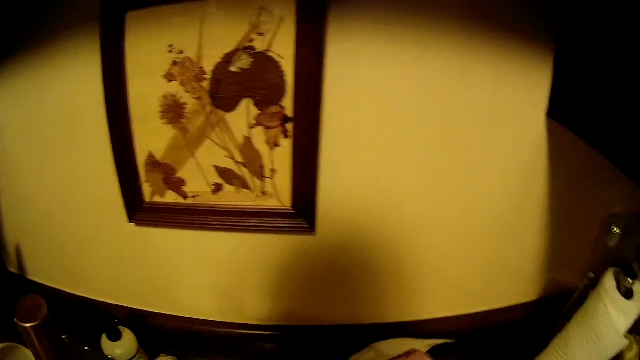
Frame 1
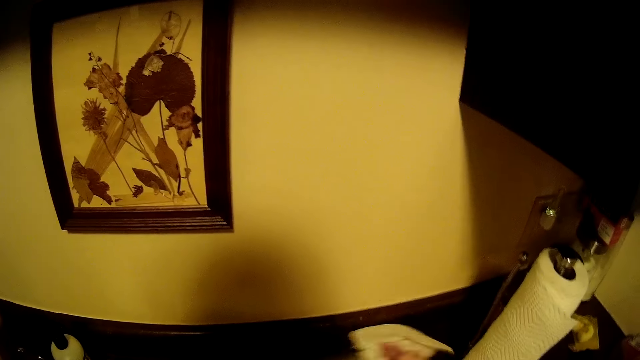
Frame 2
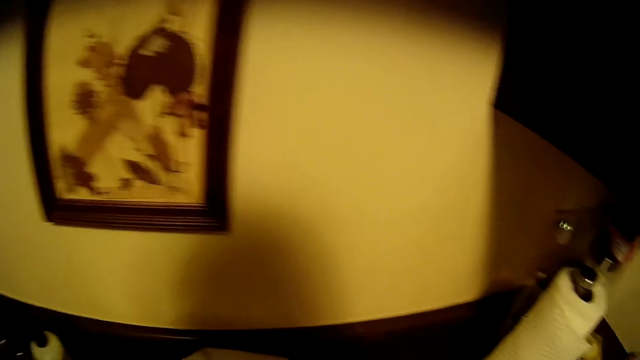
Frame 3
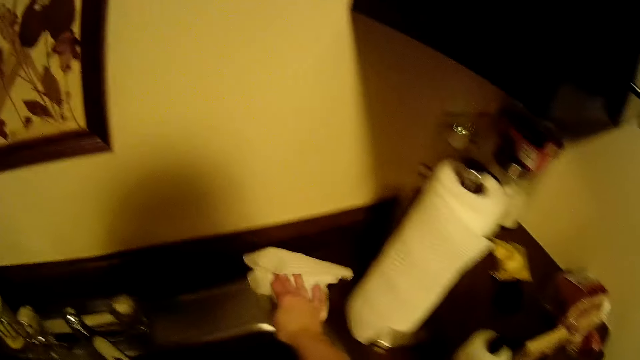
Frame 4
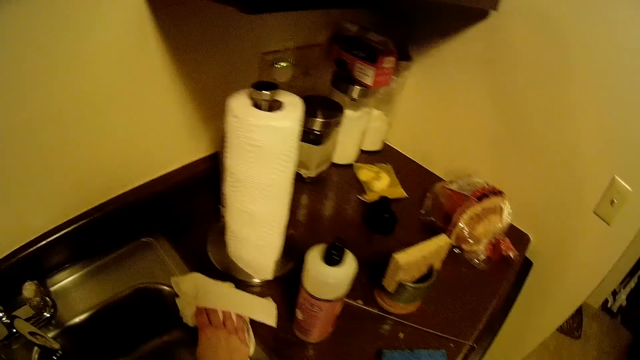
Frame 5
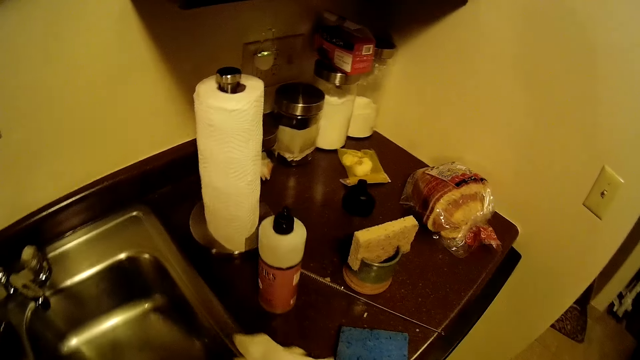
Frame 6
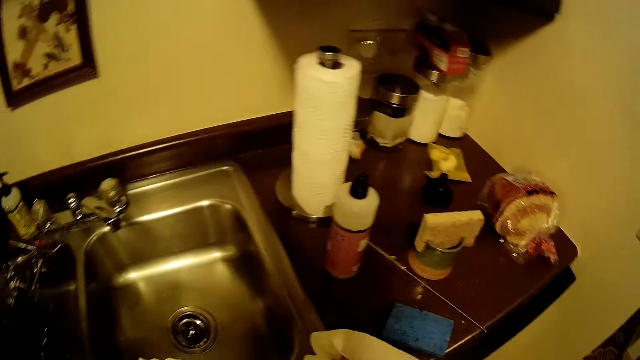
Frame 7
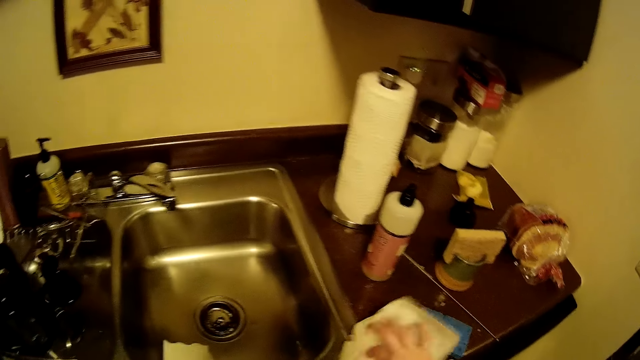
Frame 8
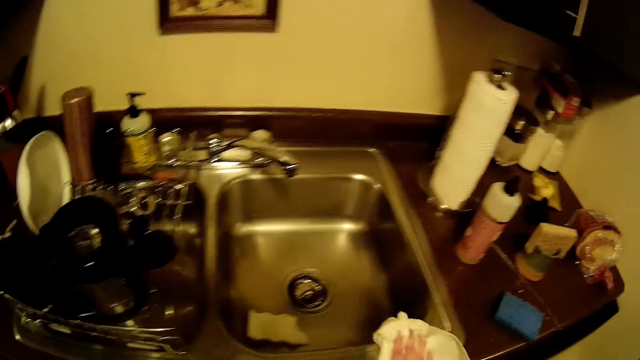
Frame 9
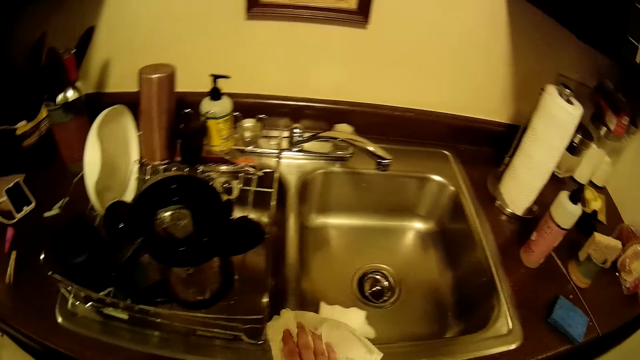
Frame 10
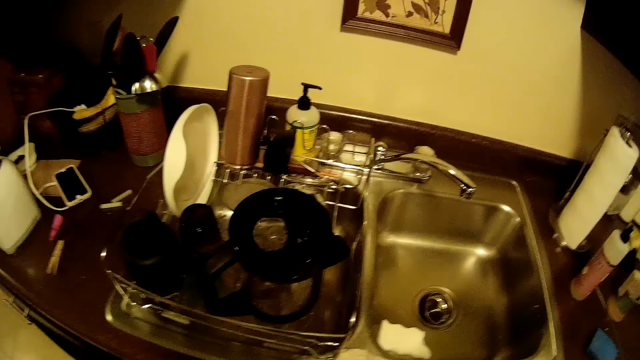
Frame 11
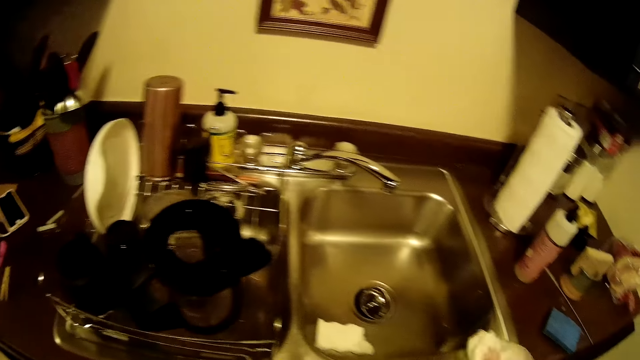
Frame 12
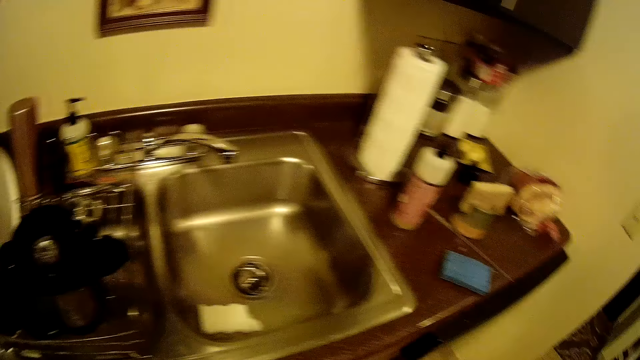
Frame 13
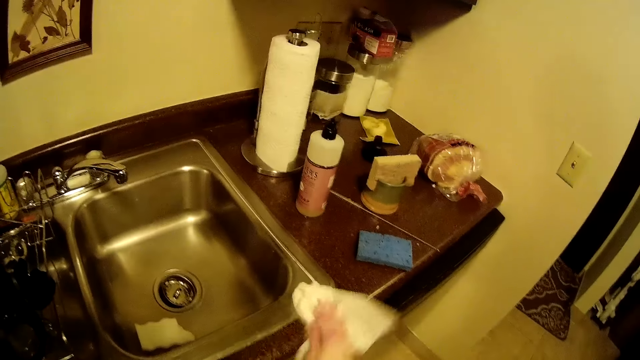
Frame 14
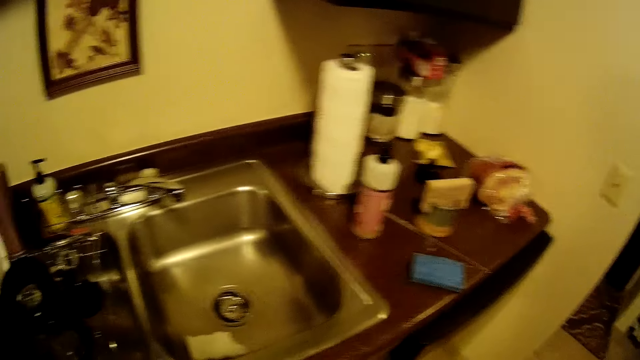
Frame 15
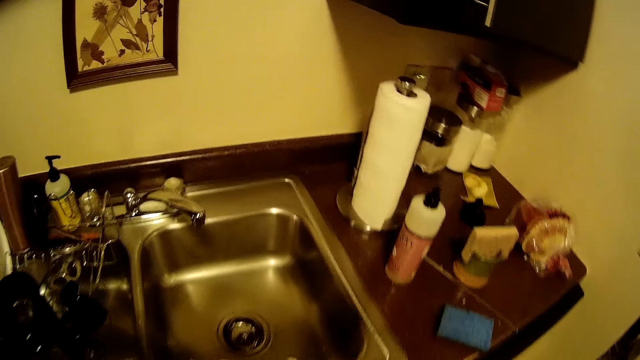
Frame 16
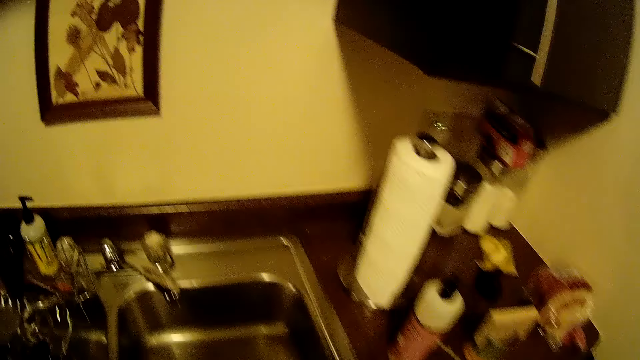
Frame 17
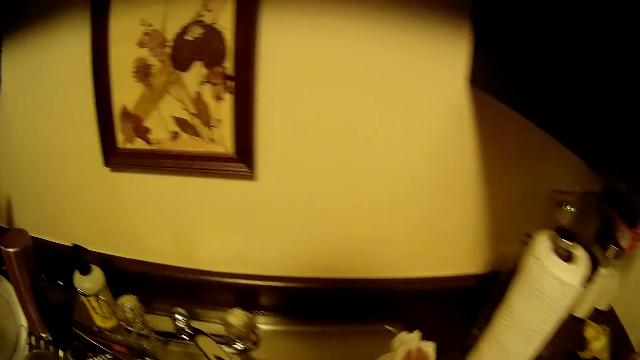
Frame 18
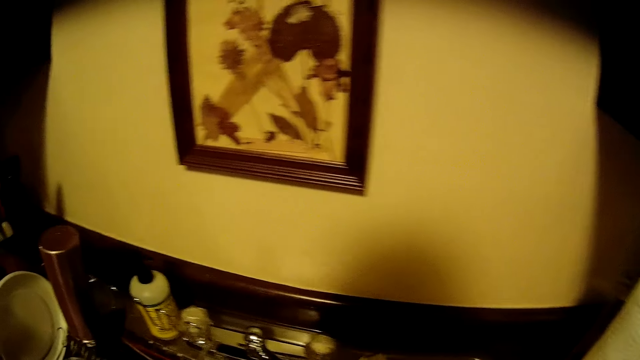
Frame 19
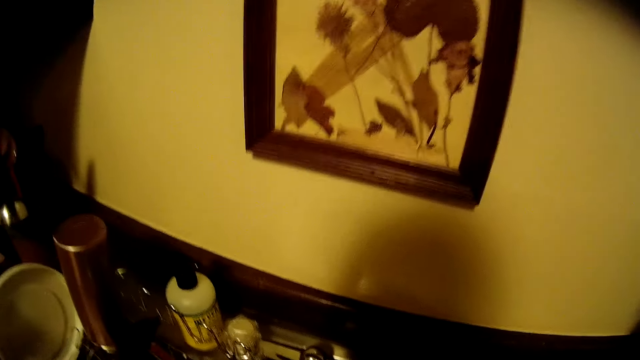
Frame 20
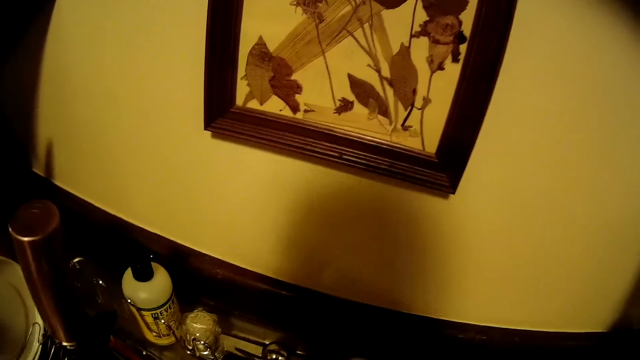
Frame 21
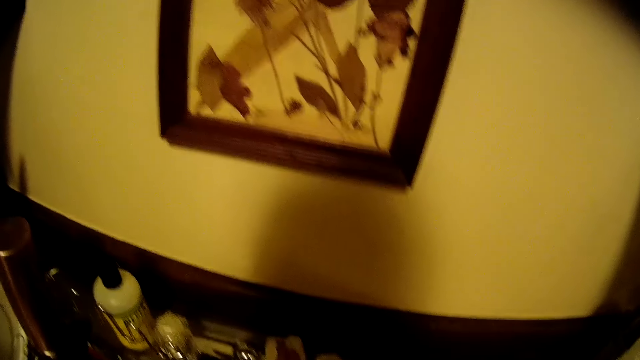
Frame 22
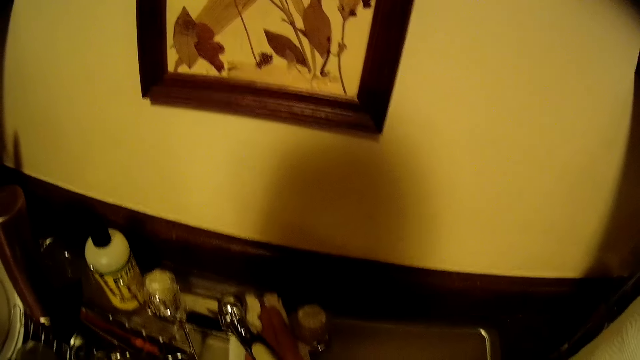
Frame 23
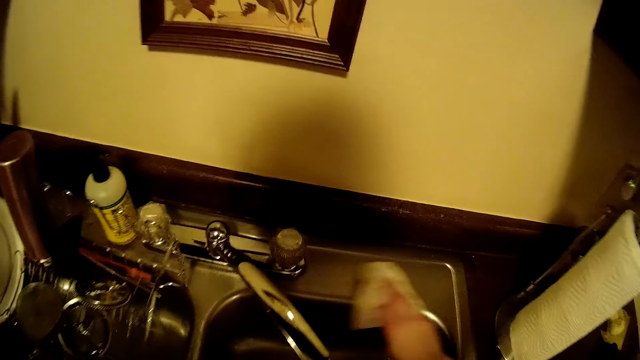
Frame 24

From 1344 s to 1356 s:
The camera wearer wipes the sink with the tissue paper with her right hand.

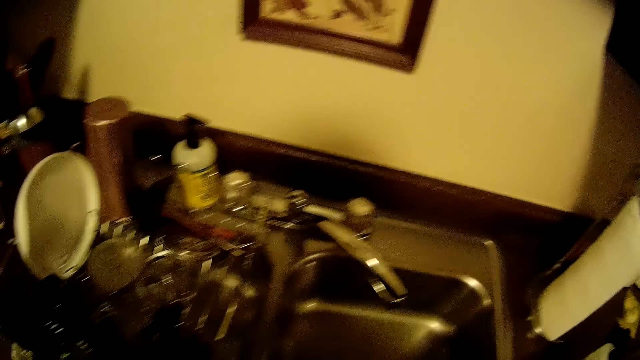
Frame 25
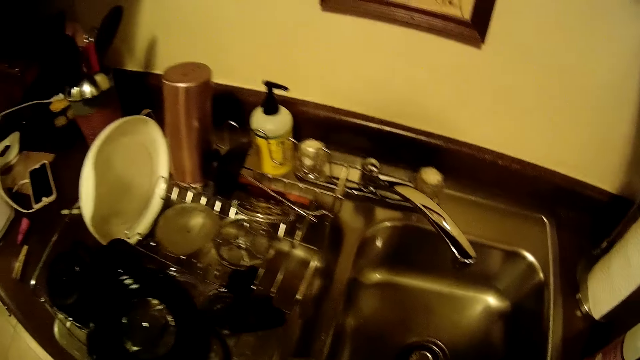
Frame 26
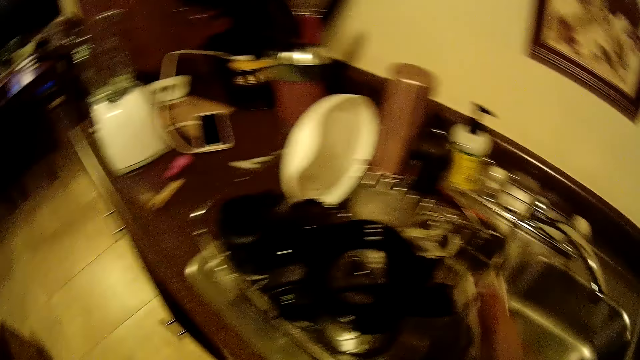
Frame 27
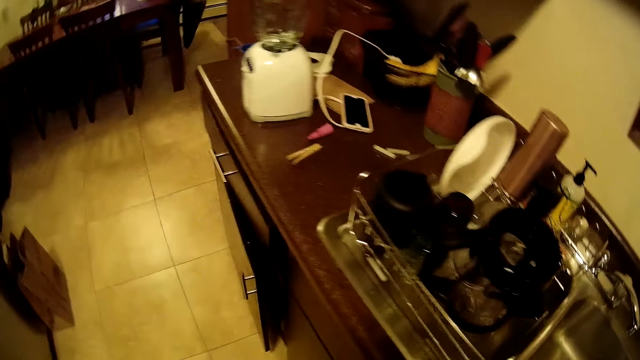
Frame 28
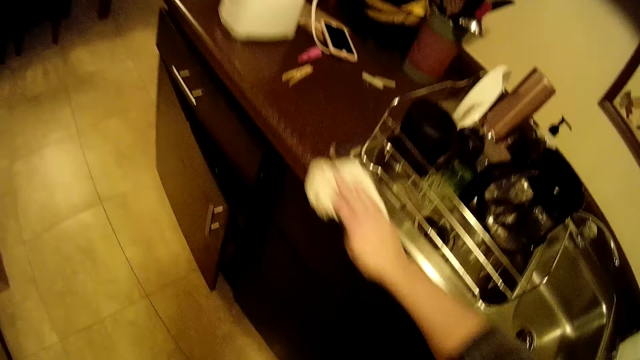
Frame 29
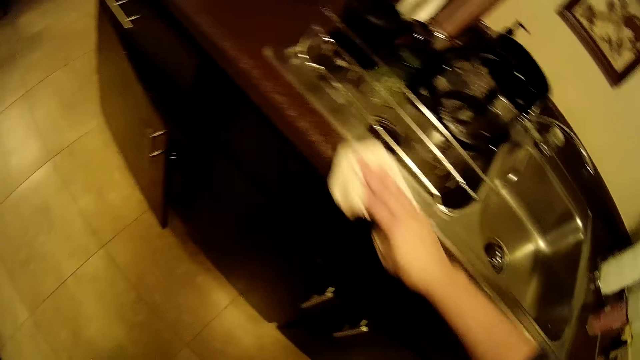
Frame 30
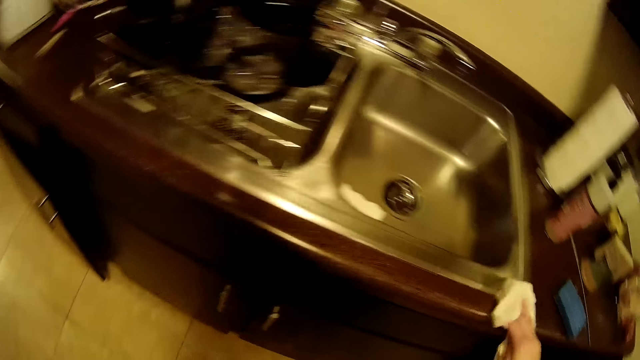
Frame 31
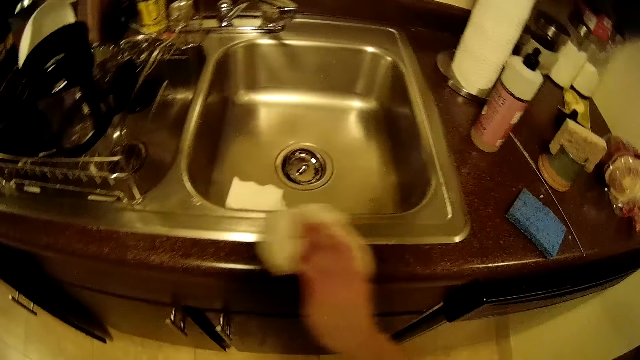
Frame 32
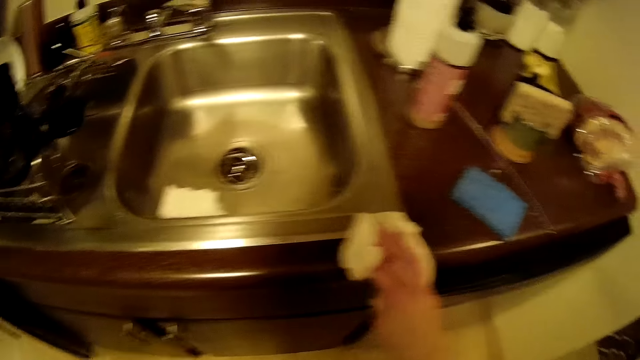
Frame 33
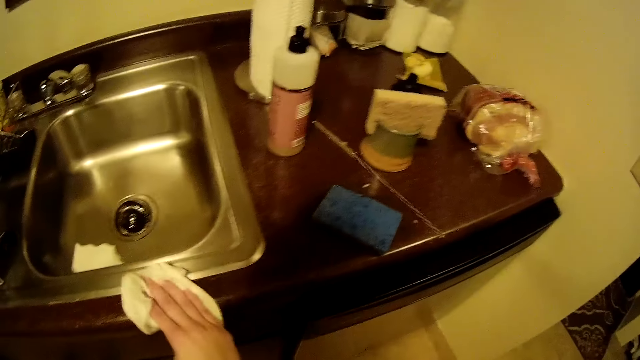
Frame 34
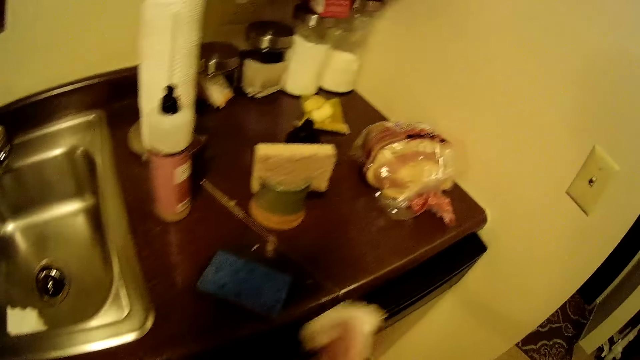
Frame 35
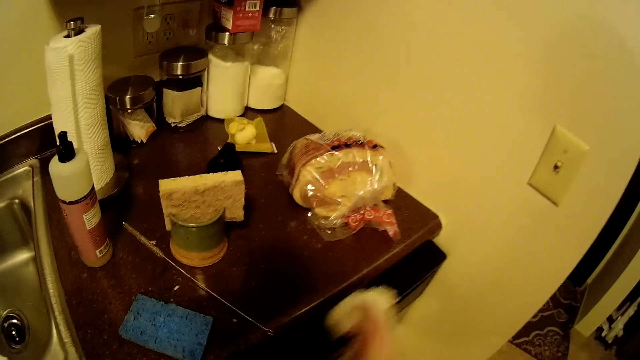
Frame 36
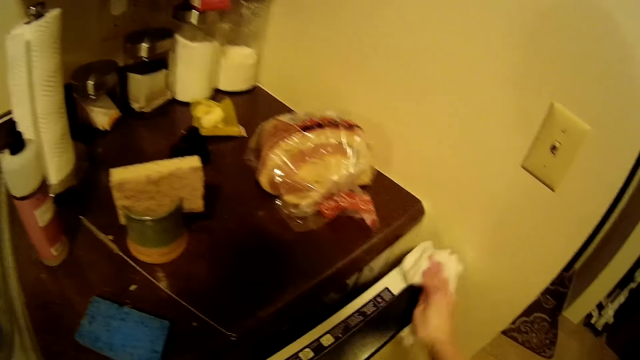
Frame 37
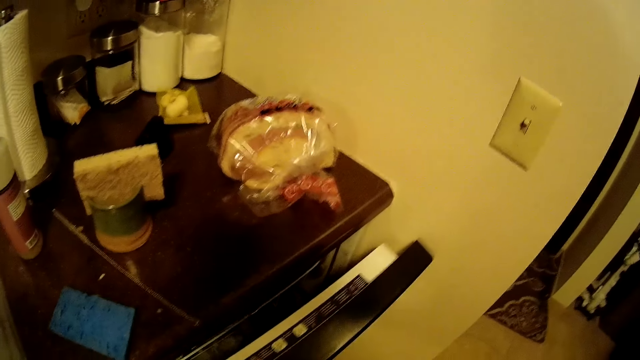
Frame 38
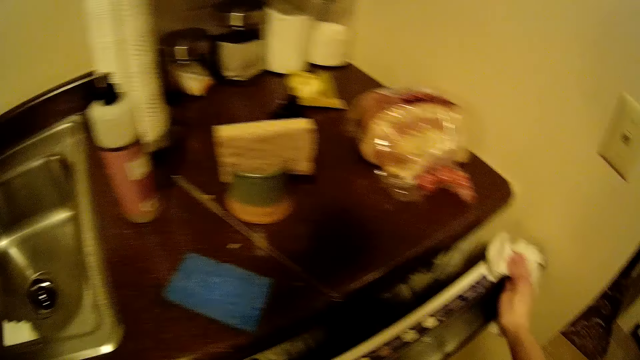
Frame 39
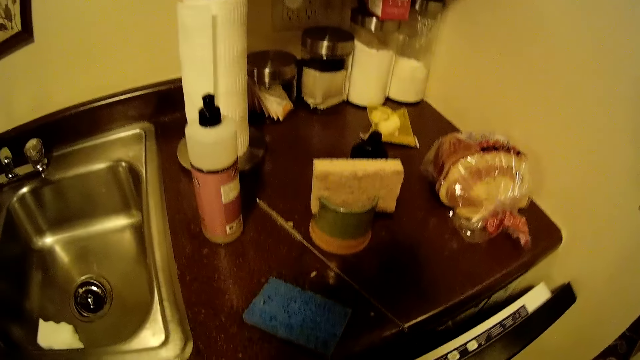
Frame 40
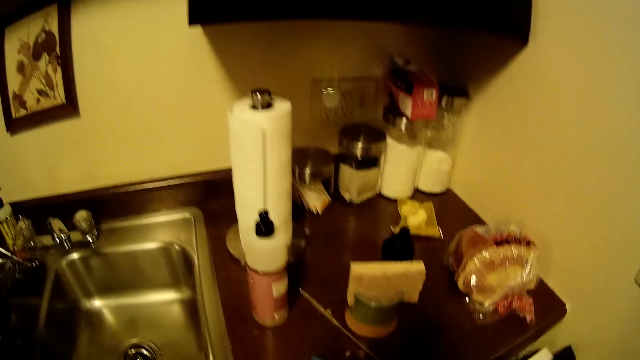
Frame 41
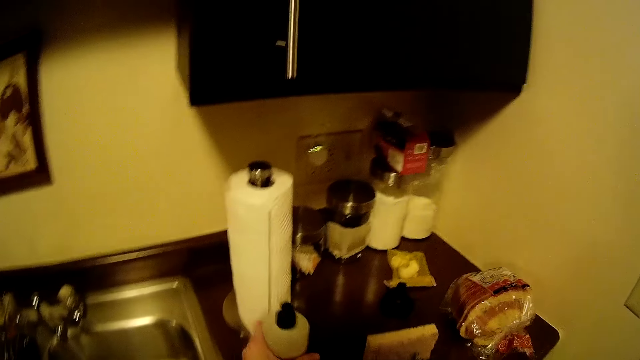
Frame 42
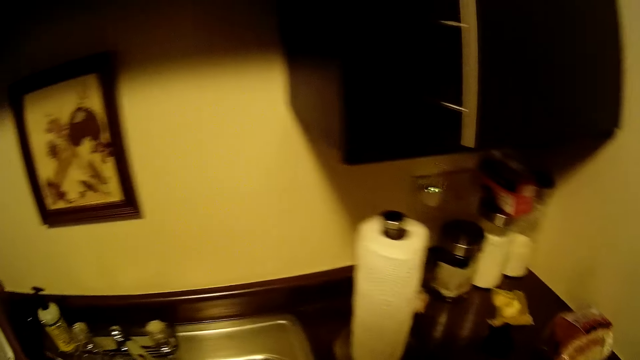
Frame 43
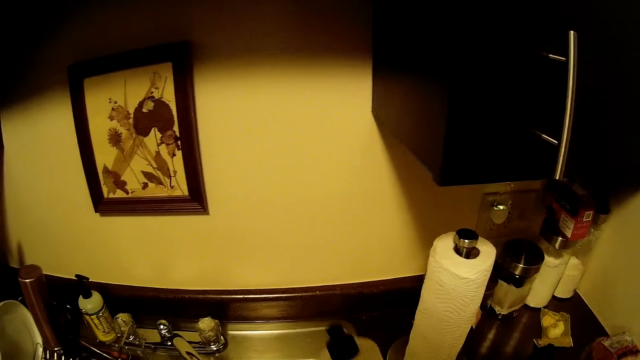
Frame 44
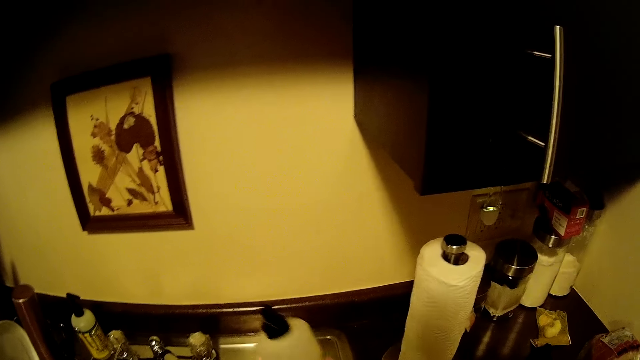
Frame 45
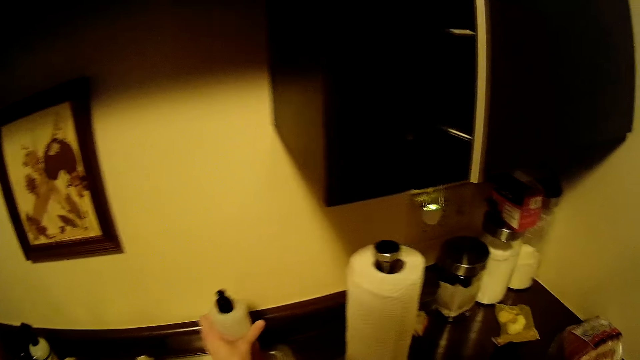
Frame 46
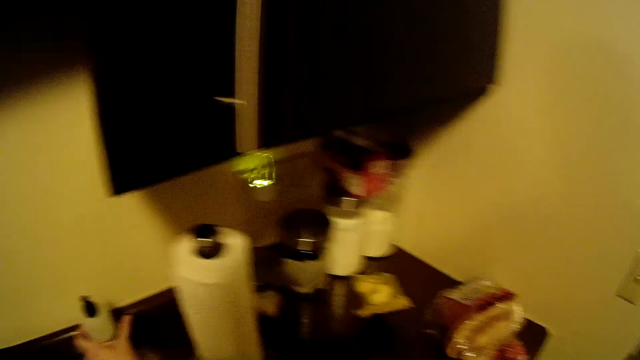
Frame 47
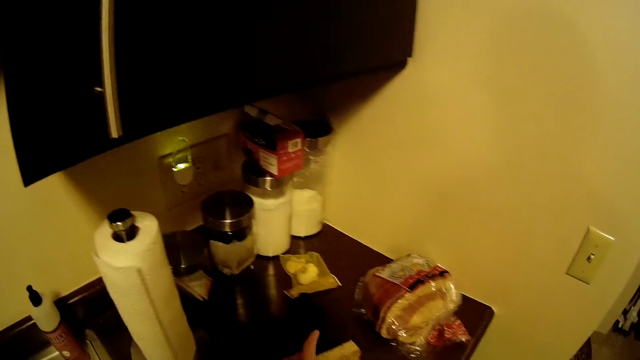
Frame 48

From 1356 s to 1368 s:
The camera wearer cleans a kitchen cabinet door with the sponge in her right hand. She opens the dish washer with her left hand. She picks up the bottle on the countertop with her left hand. She drops the container on the sink counter with her left hand. She carries a sponge holder from the counter with her left hand.
